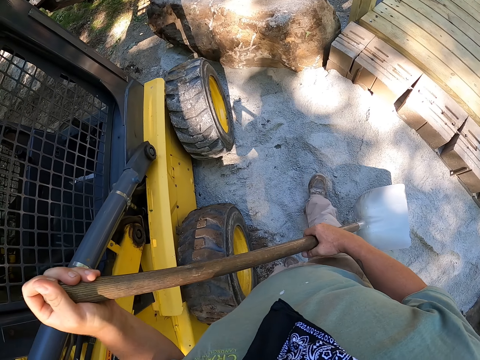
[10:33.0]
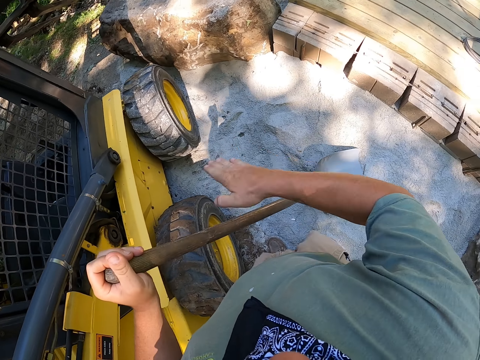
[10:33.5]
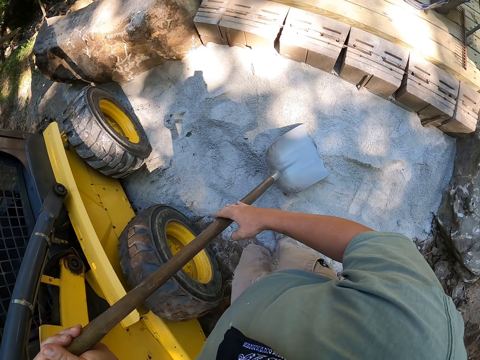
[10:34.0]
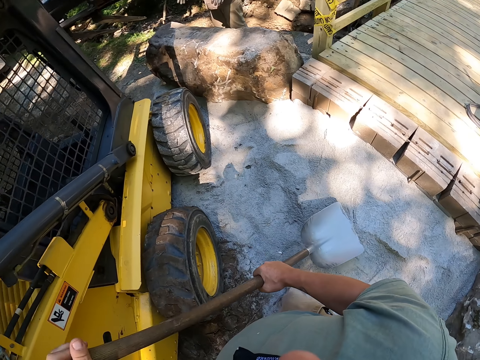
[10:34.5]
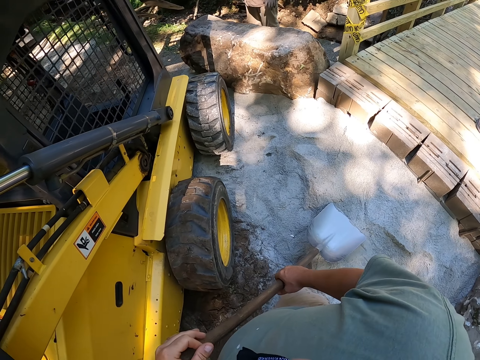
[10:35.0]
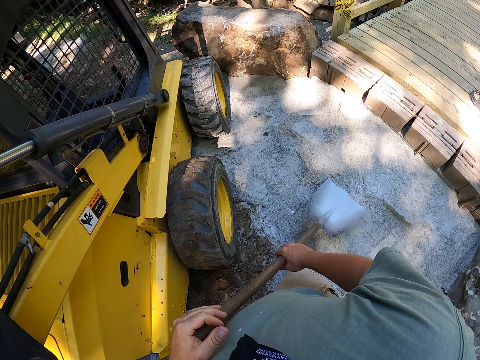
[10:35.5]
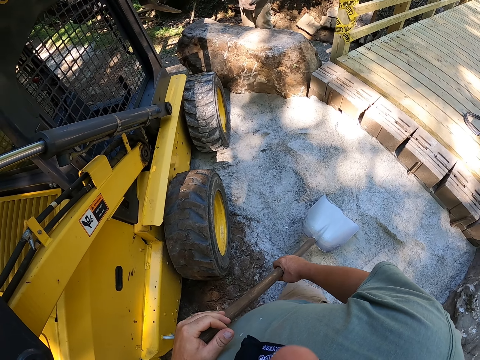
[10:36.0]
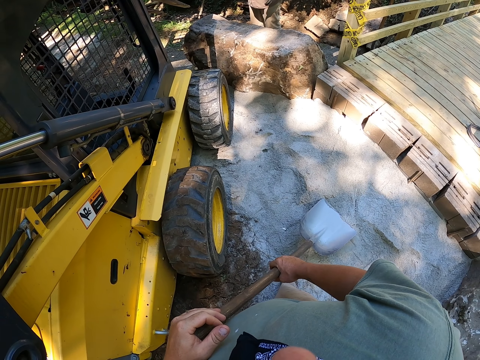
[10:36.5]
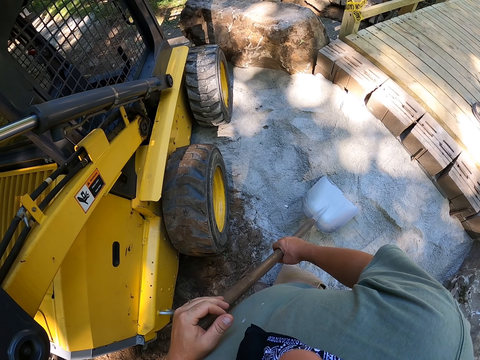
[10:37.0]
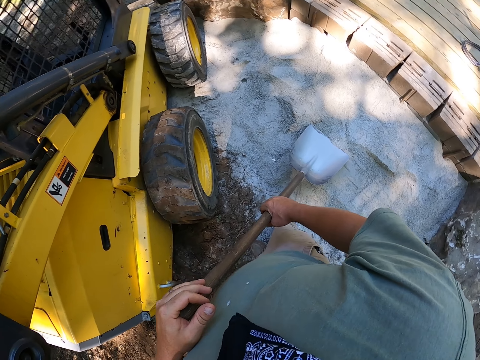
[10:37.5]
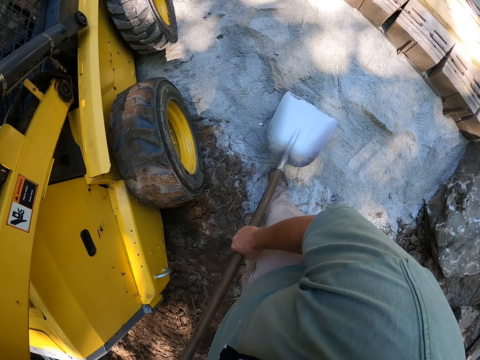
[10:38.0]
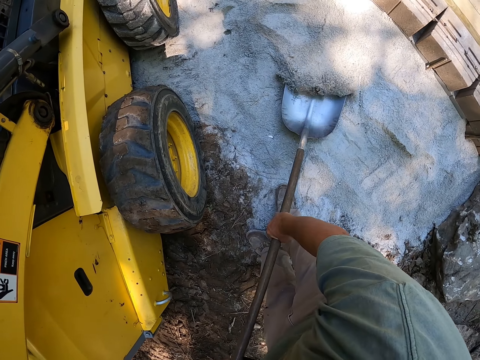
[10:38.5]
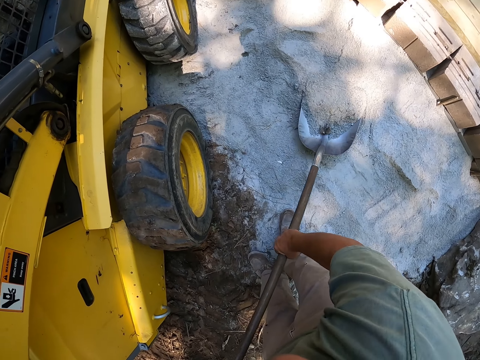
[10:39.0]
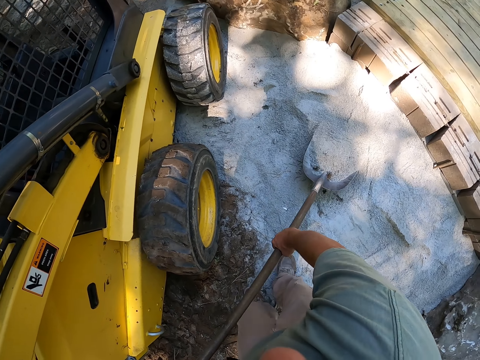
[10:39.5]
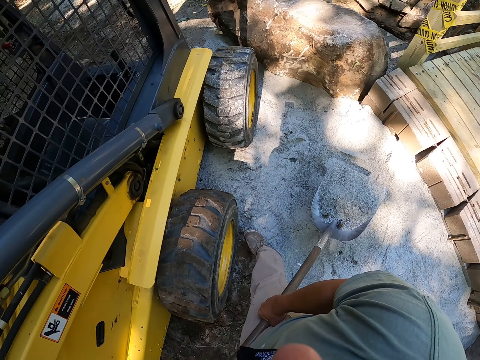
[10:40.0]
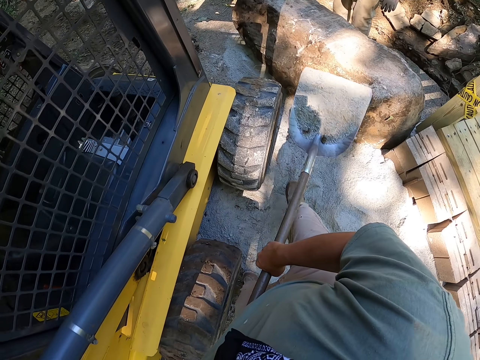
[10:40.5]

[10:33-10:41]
The camera wearer interacts with a person. They look around. They scoop sand.

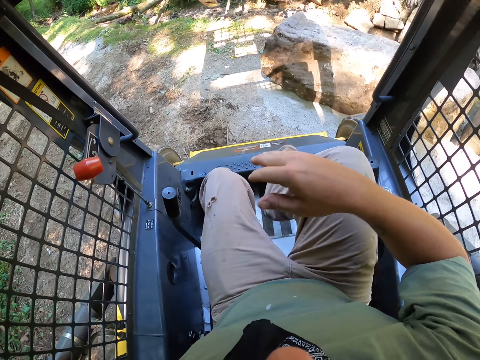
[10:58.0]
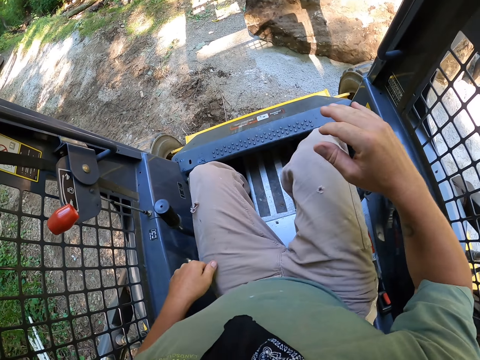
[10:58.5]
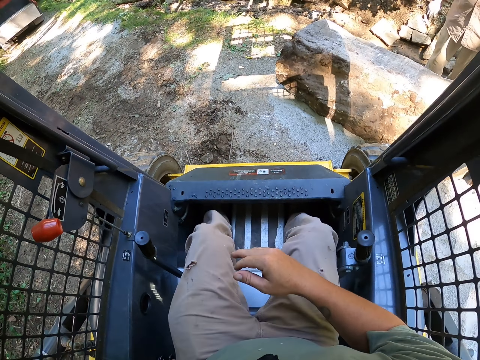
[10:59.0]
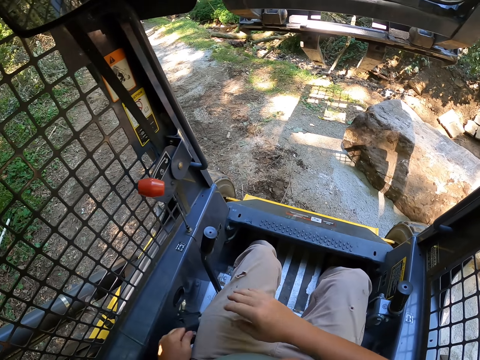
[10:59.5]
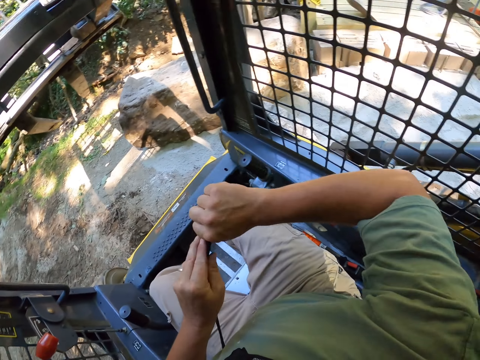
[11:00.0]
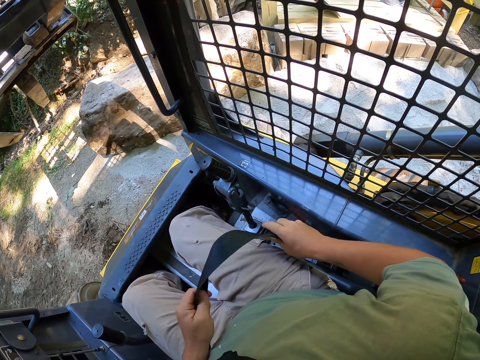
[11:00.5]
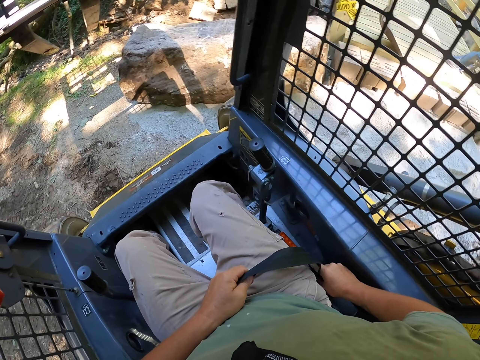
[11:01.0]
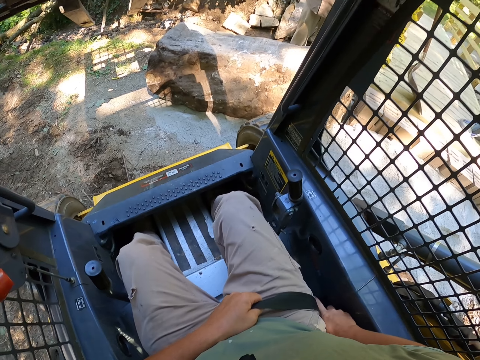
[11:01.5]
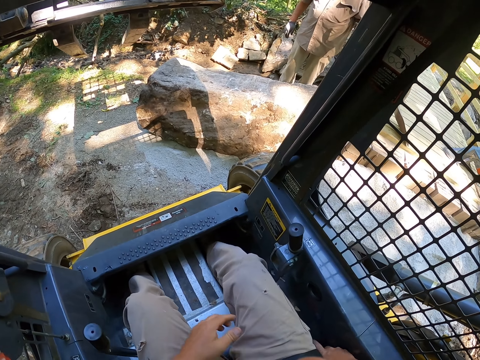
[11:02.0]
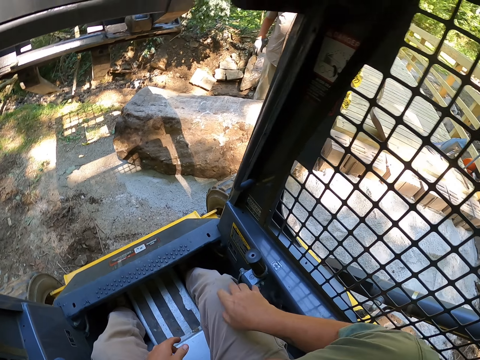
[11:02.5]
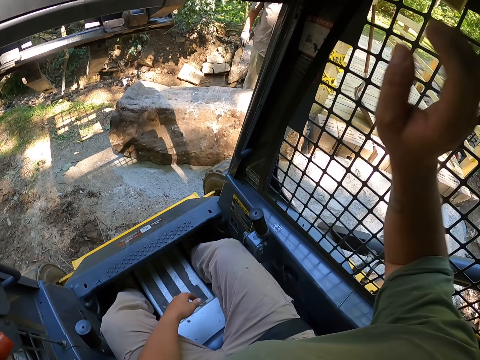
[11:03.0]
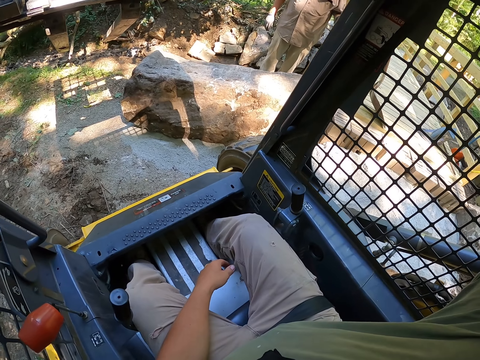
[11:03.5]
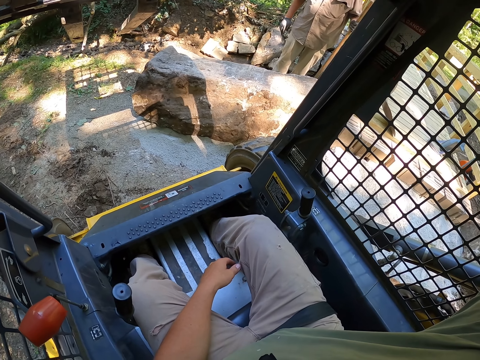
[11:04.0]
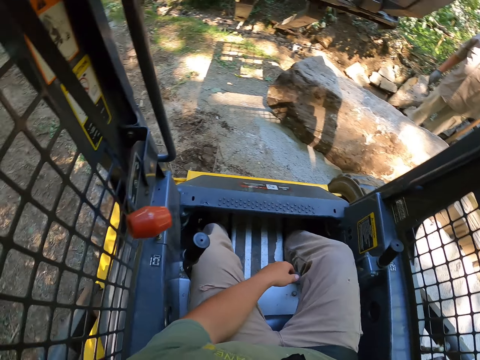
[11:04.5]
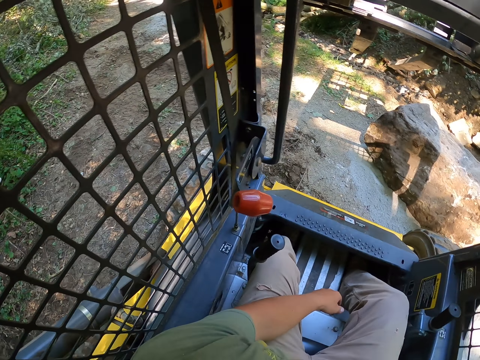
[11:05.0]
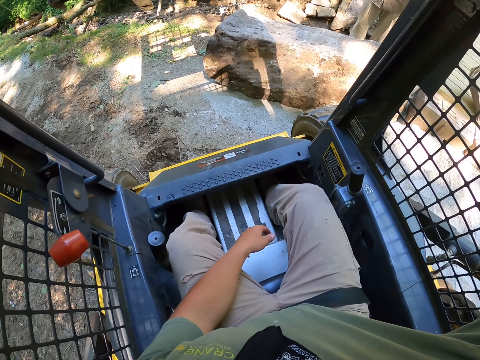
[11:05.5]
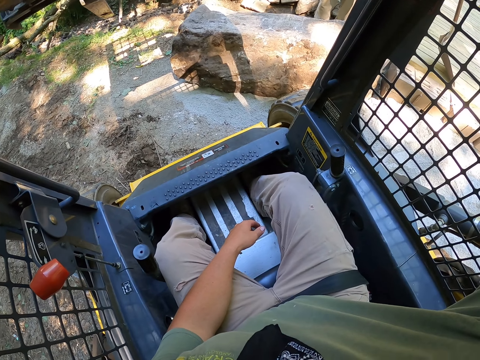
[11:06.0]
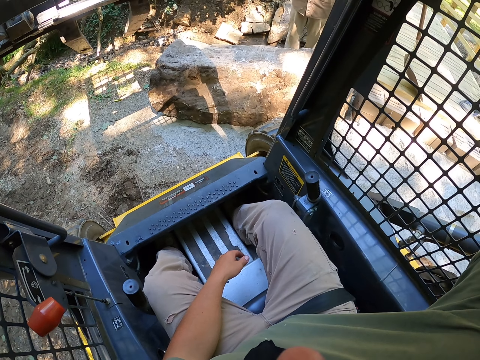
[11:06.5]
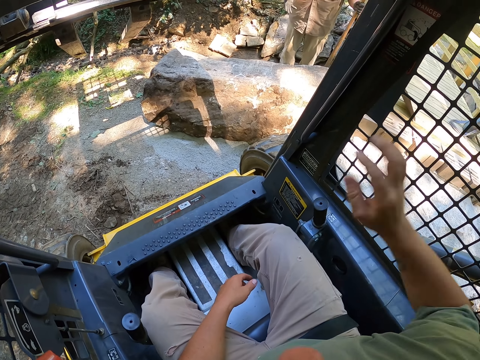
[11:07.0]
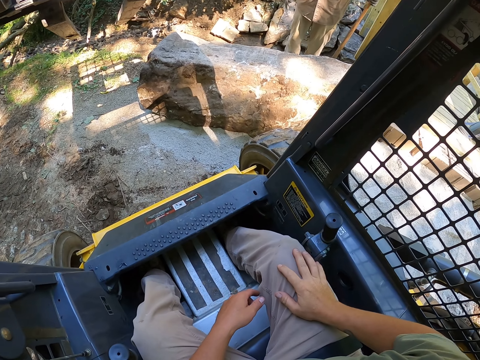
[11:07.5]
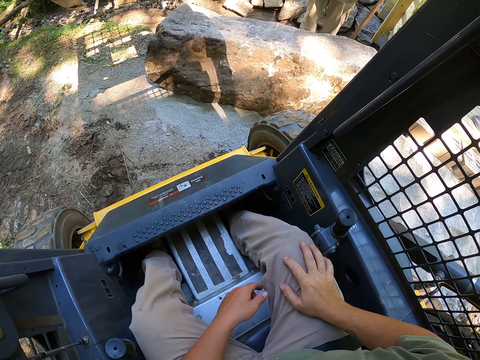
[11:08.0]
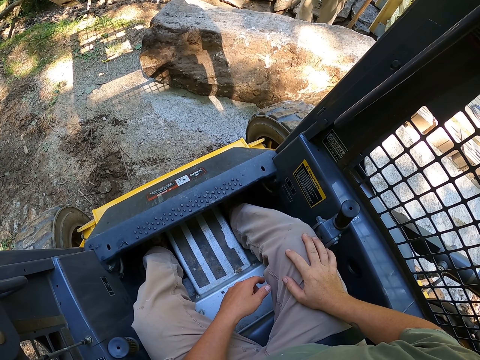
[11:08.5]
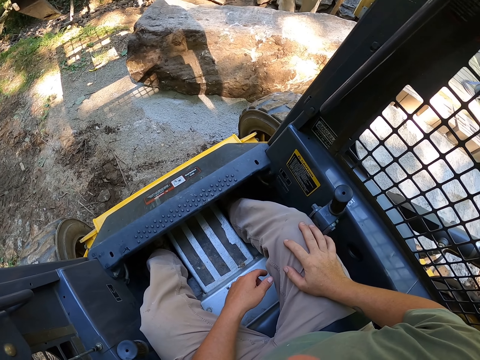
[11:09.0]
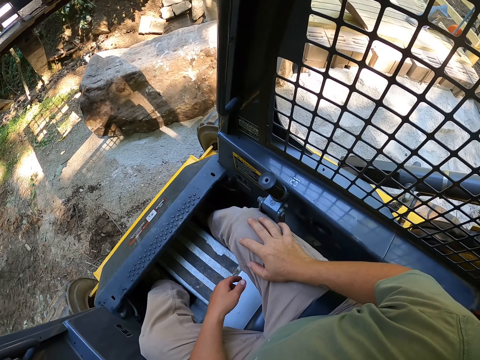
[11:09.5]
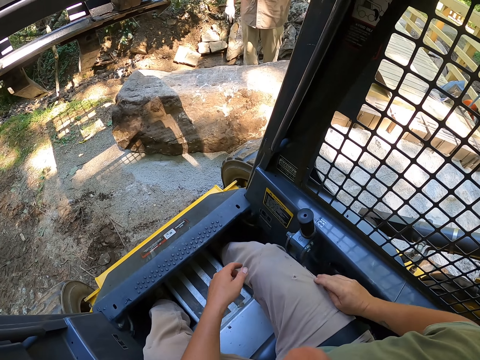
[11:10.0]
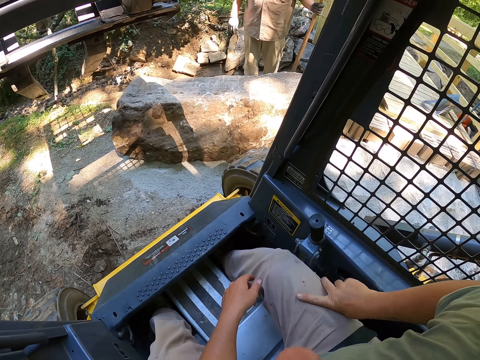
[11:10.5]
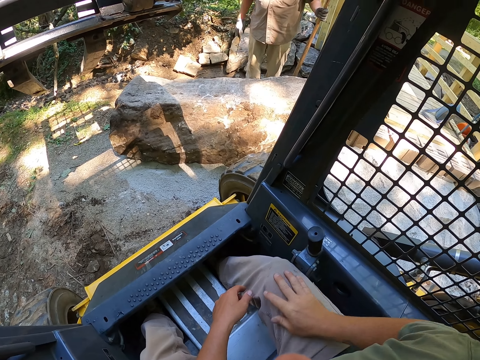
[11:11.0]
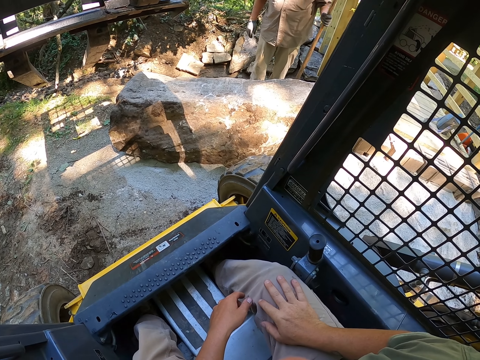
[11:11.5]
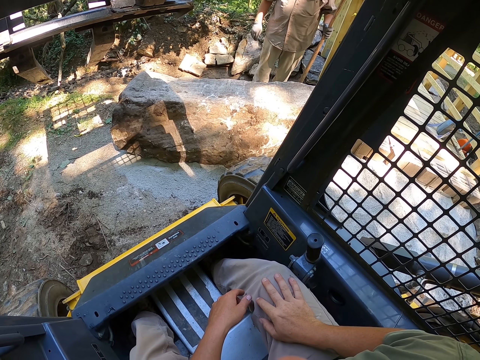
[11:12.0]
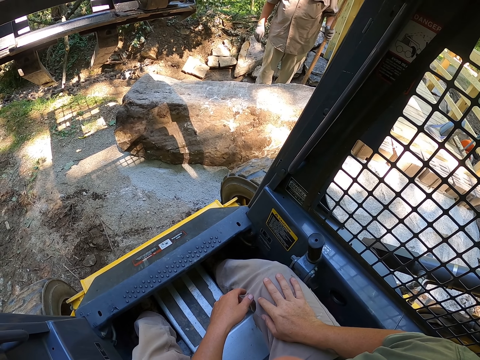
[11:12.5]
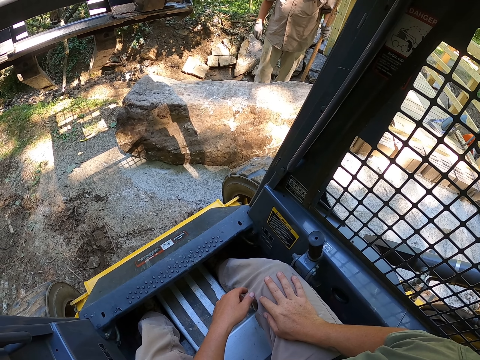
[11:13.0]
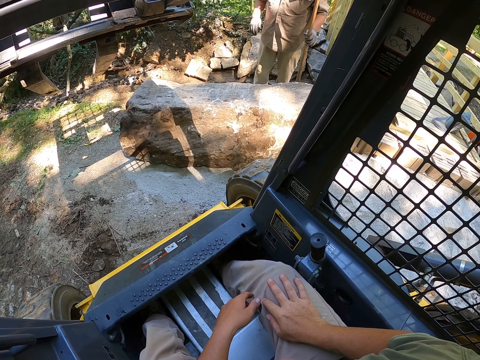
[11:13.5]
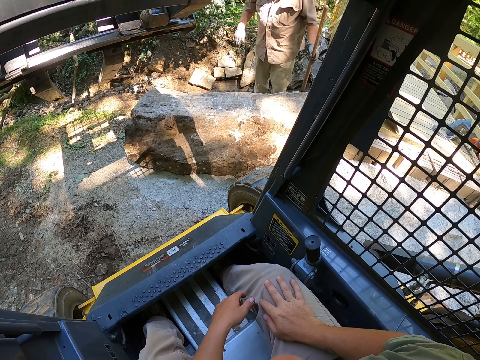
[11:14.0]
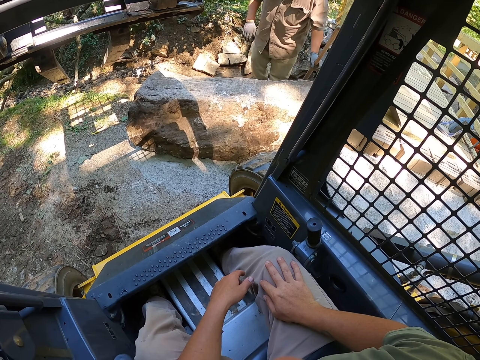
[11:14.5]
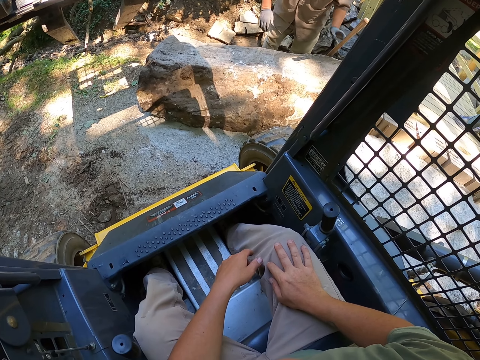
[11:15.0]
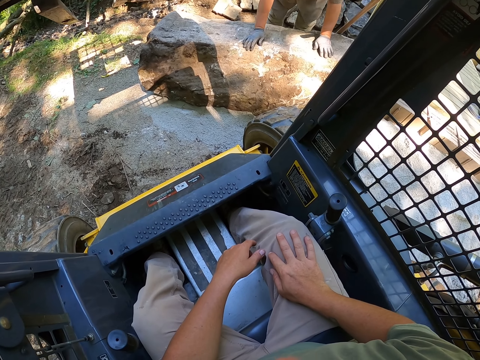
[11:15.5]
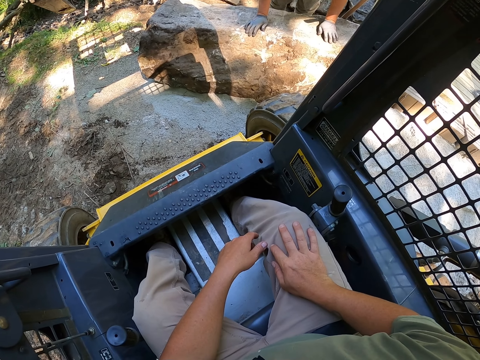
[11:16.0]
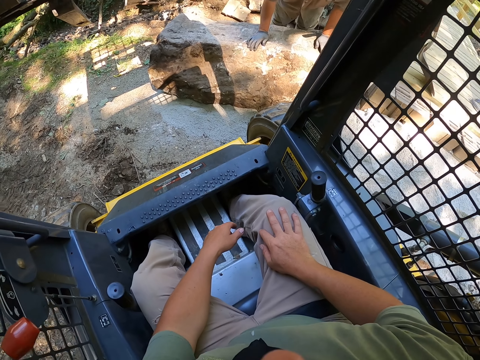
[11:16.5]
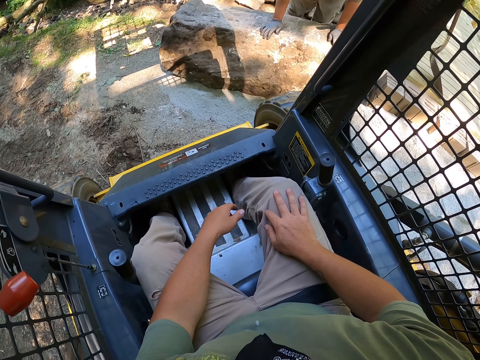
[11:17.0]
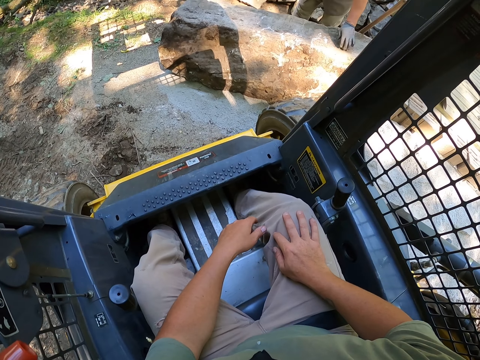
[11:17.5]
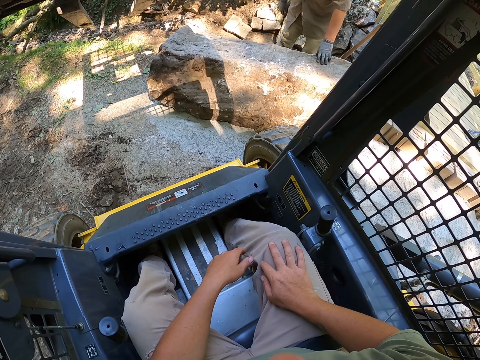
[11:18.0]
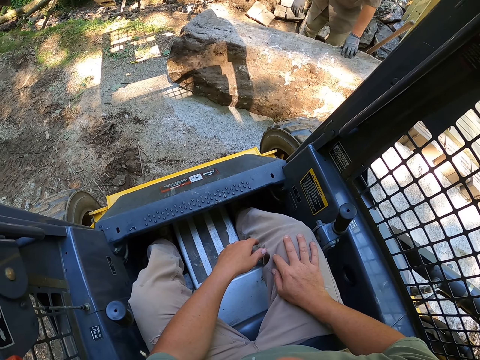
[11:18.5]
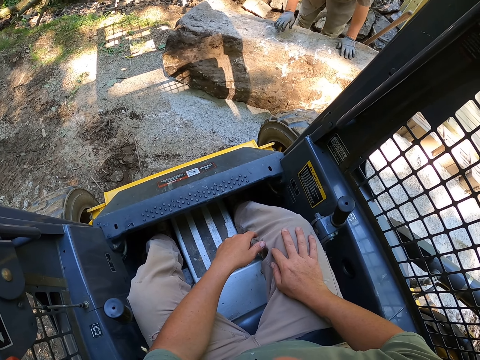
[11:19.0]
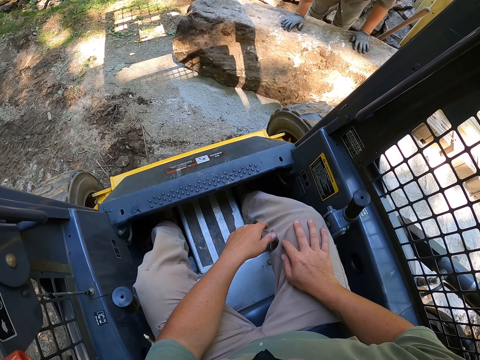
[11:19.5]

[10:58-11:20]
The camera wearer looks around. They pull the seat belt. They buckle up the seat belt. They look around. A person drops something. The camera wearer places hands on a rock. They look around.
